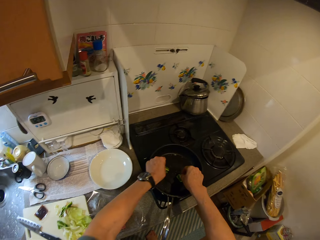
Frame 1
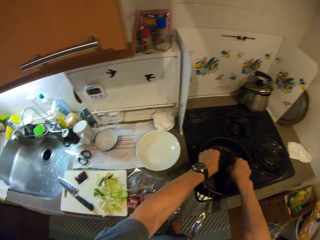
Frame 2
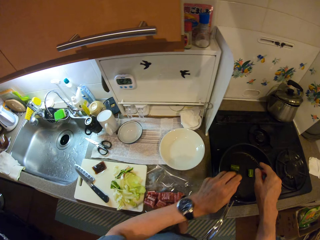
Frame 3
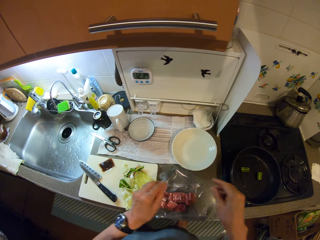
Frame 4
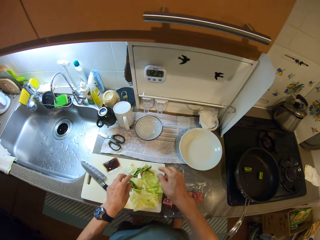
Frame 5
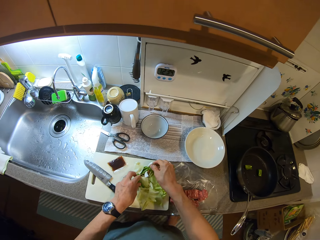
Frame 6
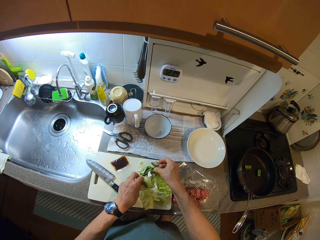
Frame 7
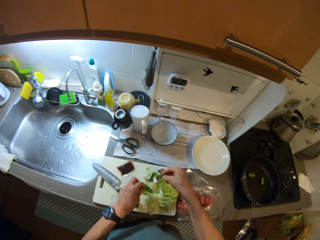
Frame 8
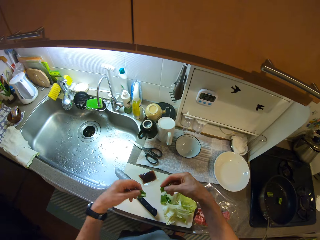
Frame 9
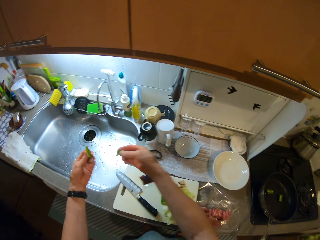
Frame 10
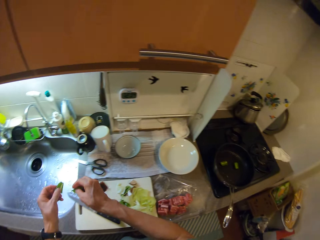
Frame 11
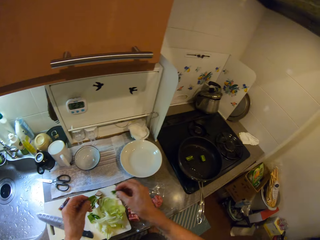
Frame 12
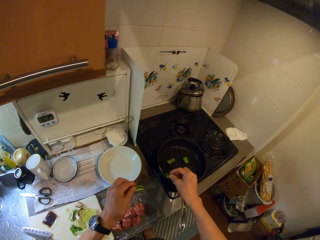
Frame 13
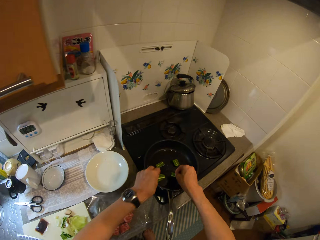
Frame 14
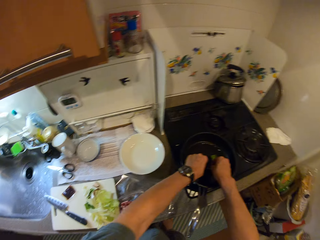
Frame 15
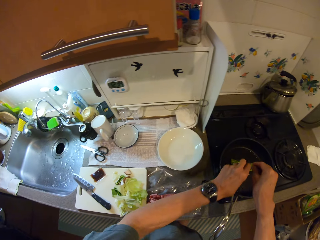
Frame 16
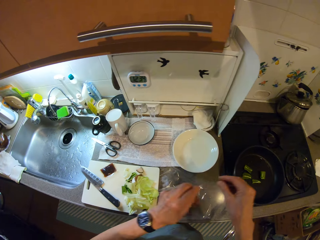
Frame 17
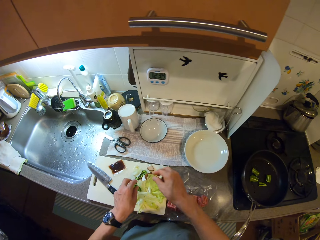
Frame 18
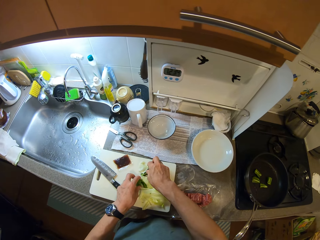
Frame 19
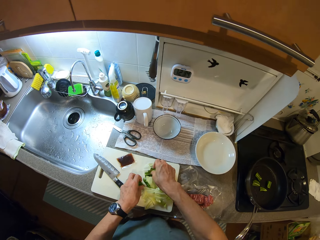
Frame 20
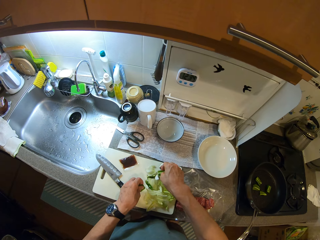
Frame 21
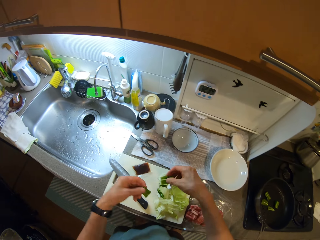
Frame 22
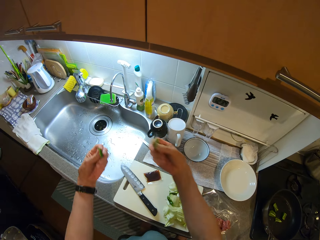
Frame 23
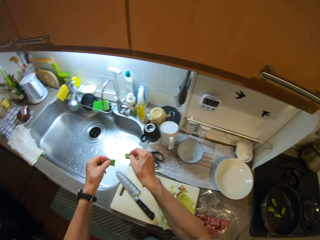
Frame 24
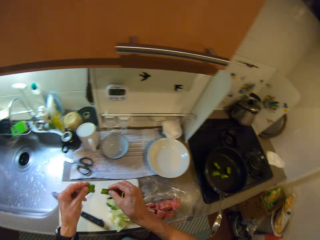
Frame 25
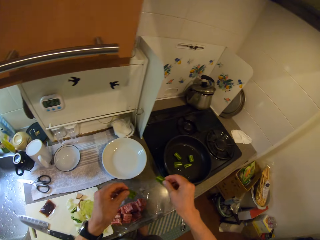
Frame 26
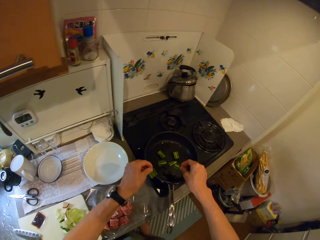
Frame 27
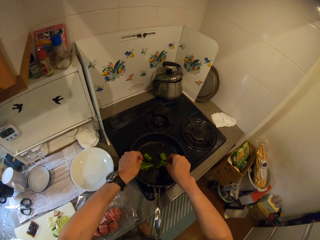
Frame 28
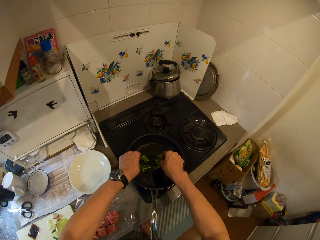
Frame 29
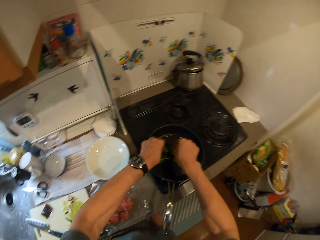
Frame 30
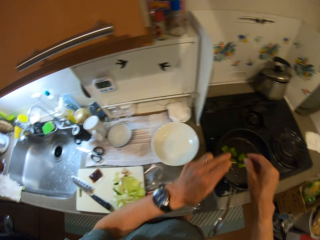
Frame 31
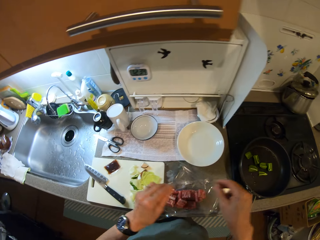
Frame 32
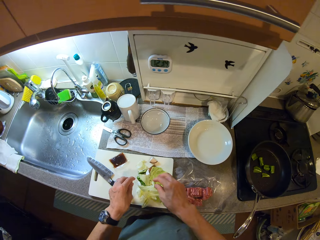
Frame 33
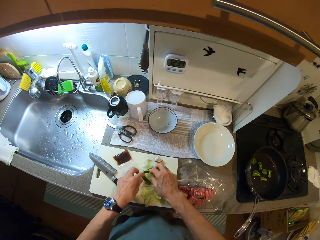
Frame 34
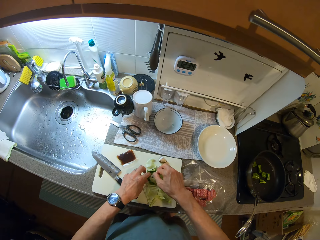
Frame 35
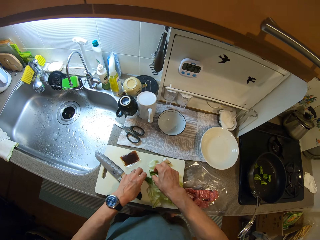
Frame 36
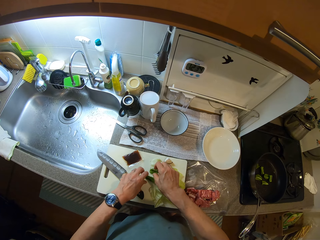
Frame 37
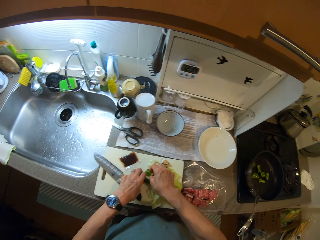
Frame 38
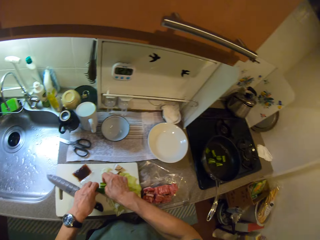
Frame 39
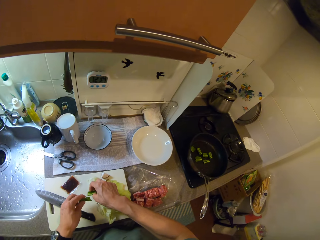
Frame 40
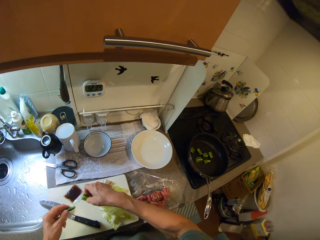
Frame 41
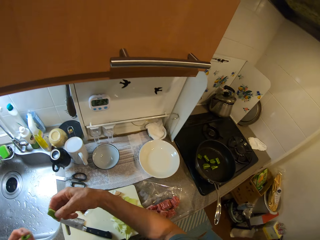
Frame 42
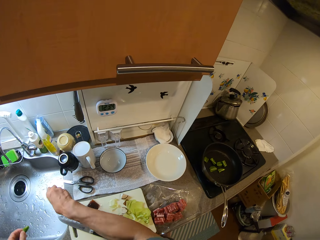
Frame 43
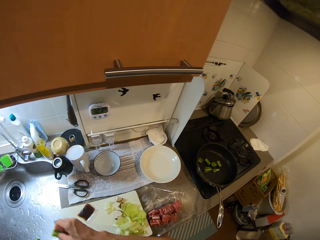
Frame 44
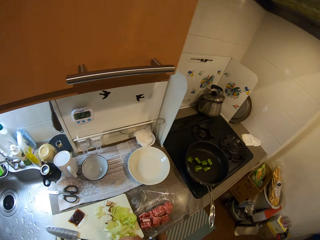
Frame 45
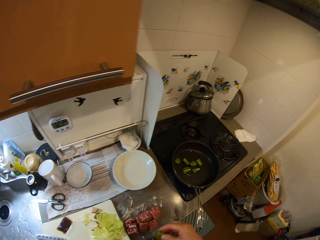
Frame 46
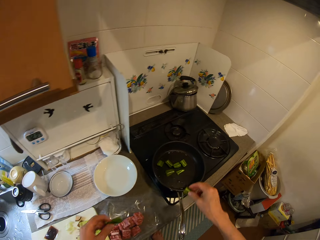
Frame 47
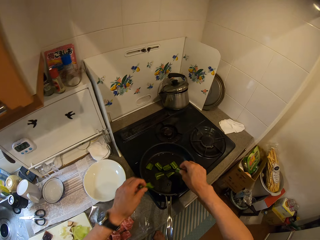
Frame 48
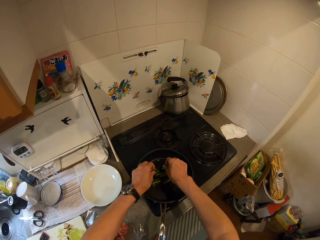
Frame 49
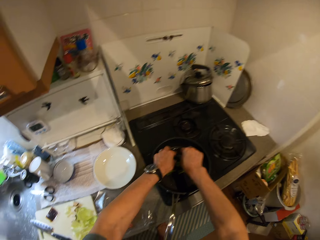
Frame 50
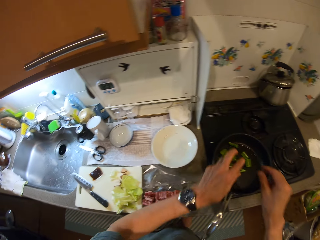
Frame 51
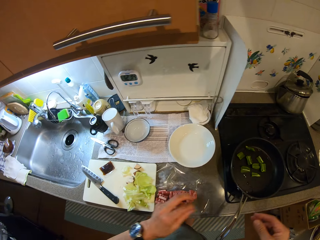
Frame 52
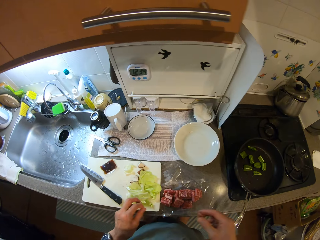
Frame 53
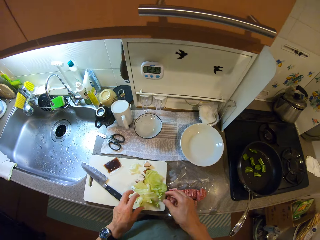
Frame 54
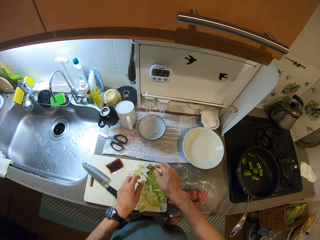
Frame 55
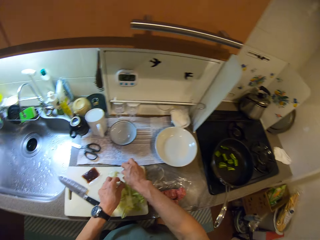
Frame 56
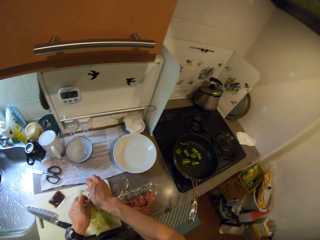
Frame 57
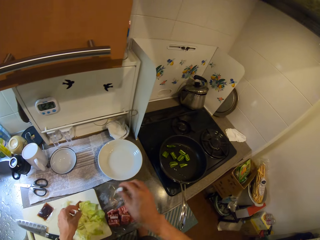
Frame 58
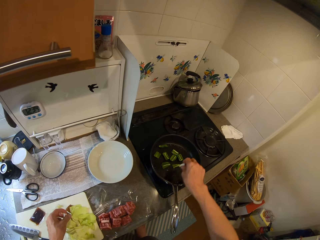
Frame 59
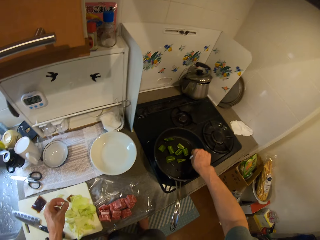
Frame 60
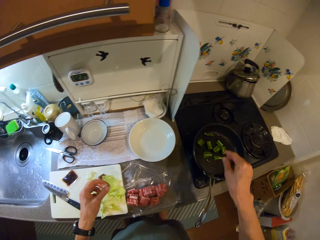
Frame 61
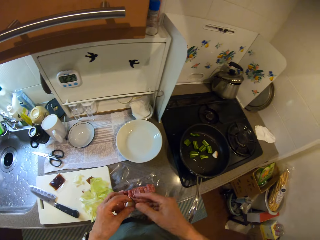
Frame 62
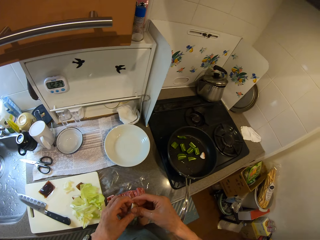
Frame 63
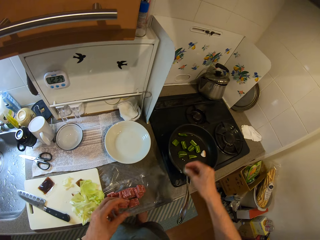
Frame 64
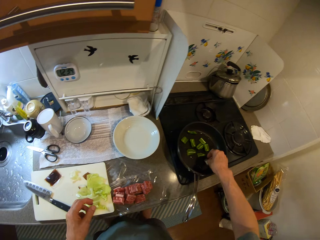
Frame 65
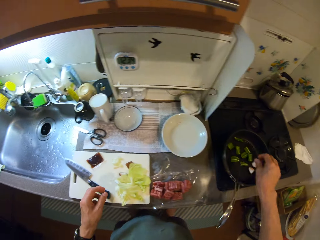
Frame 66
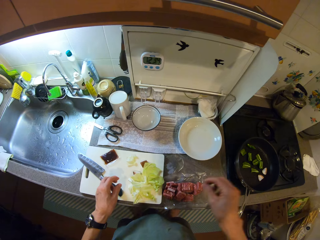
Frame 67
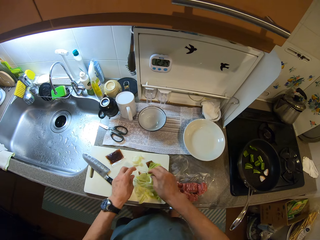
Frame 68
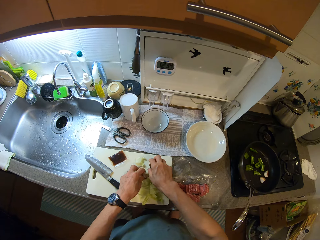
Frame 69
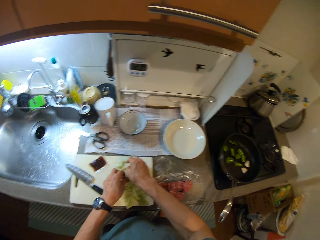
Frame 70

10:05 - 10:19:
The camera wearer takes some other celery from the board. They put the celery in the pan. They take some other celery from the board. They put the celery in the pan. They take some other celery from the board. They put the celery in the pan. They take some other celery from the board. They put the celery in the pan.

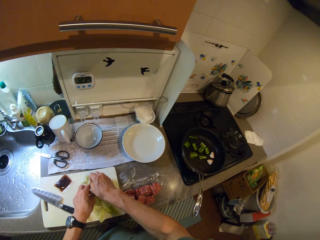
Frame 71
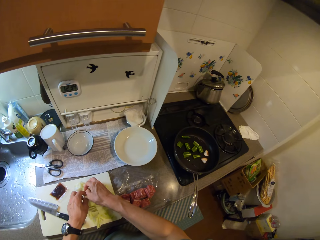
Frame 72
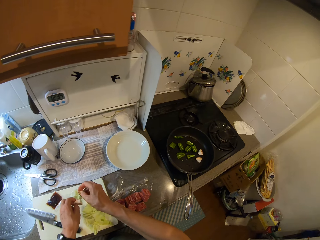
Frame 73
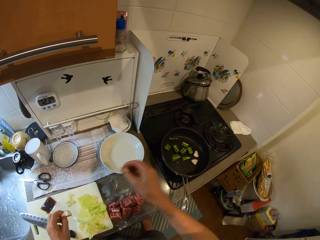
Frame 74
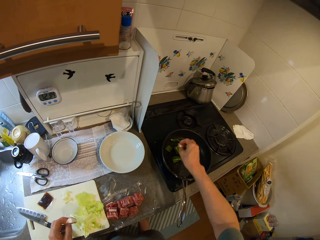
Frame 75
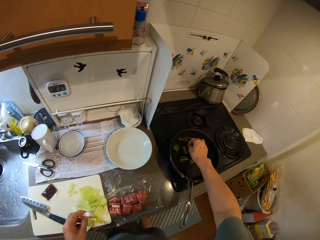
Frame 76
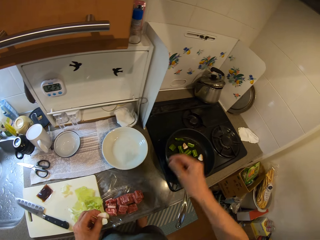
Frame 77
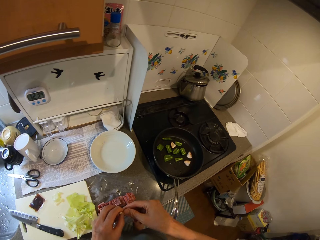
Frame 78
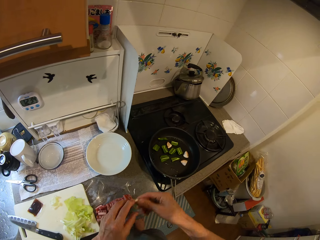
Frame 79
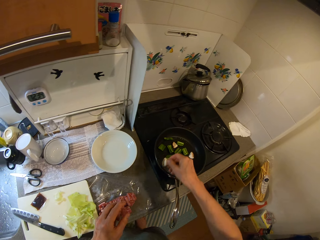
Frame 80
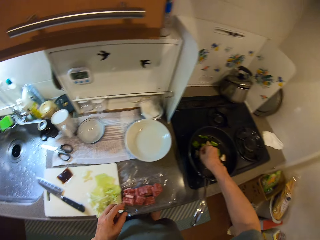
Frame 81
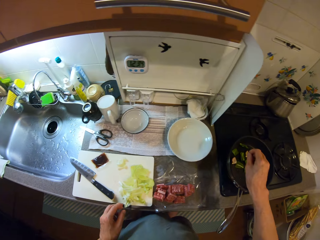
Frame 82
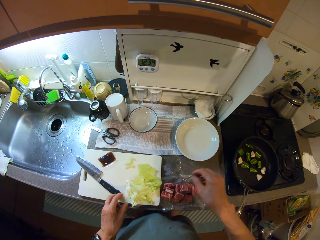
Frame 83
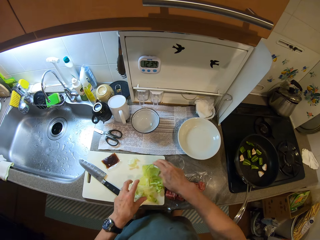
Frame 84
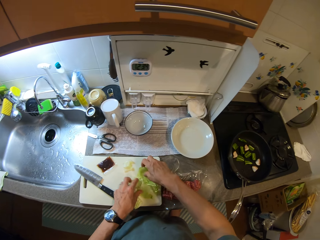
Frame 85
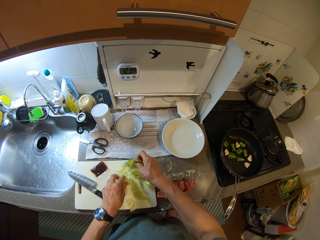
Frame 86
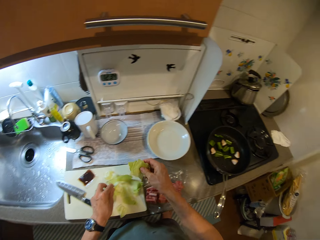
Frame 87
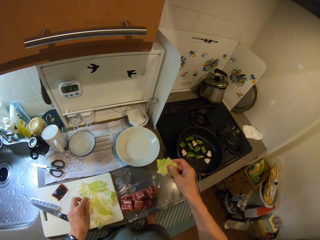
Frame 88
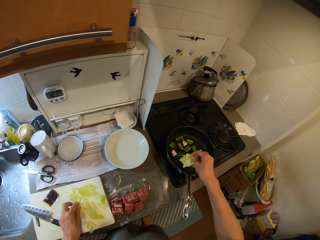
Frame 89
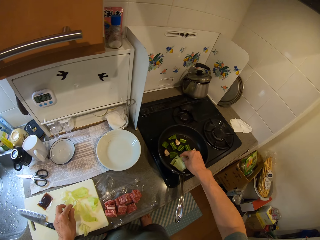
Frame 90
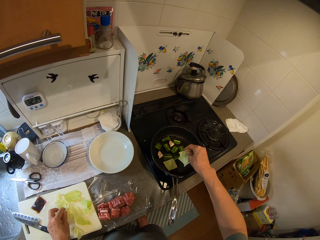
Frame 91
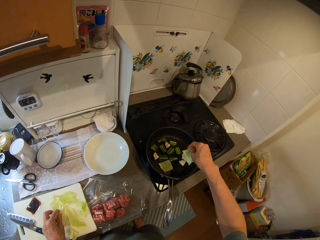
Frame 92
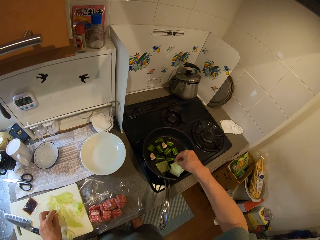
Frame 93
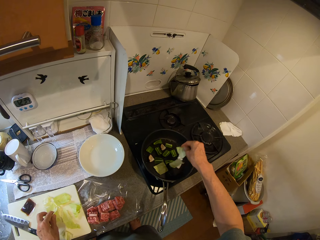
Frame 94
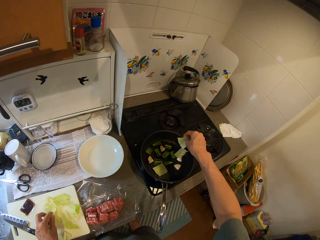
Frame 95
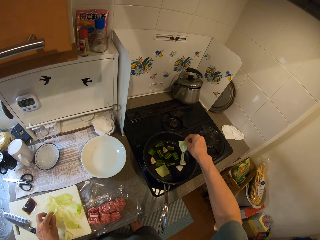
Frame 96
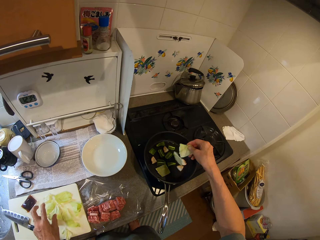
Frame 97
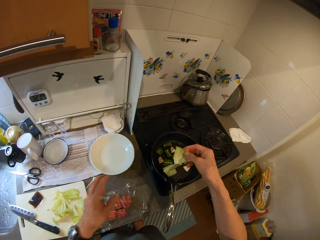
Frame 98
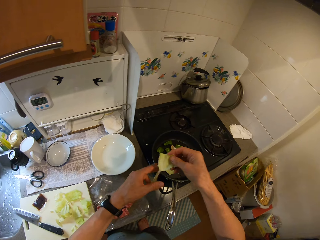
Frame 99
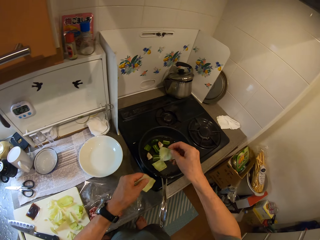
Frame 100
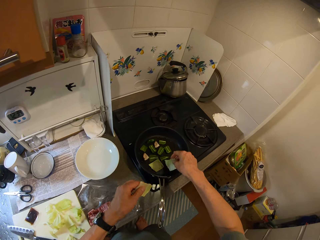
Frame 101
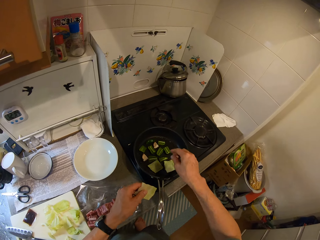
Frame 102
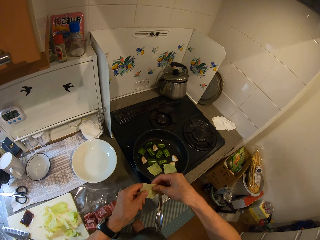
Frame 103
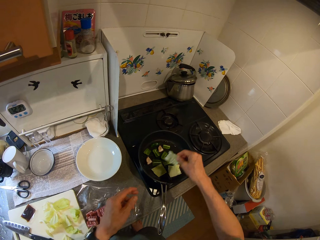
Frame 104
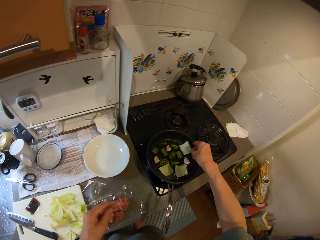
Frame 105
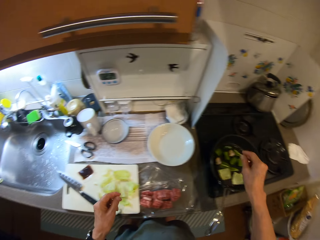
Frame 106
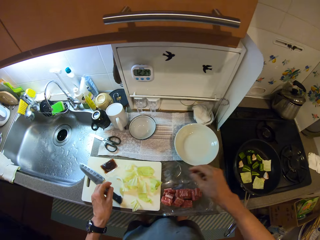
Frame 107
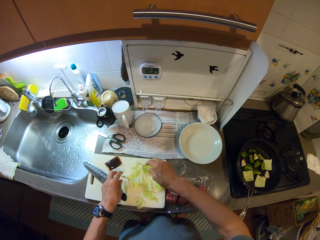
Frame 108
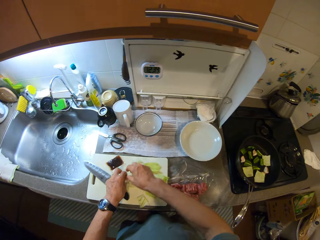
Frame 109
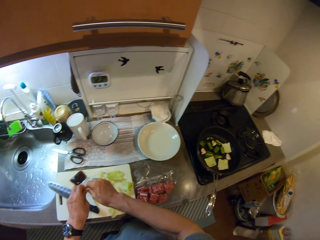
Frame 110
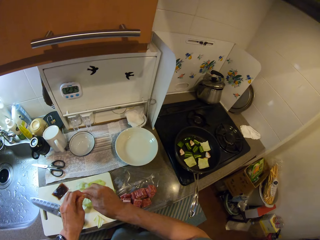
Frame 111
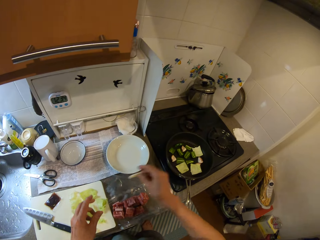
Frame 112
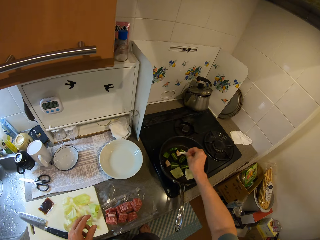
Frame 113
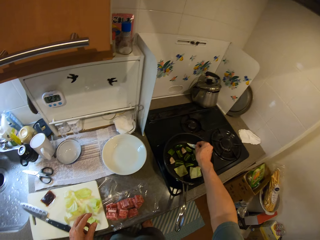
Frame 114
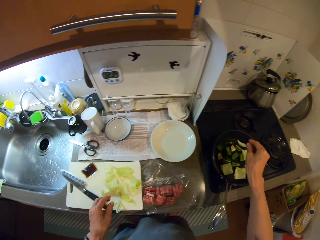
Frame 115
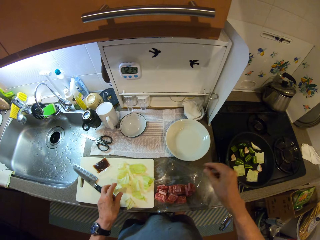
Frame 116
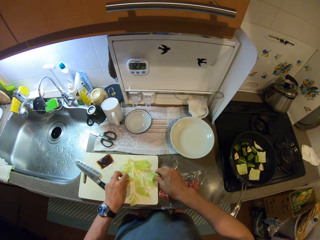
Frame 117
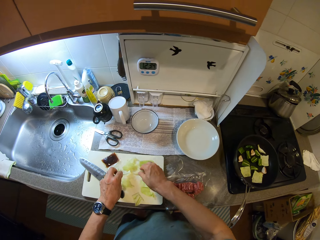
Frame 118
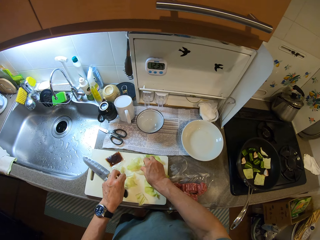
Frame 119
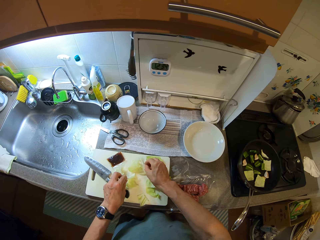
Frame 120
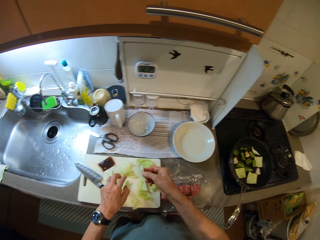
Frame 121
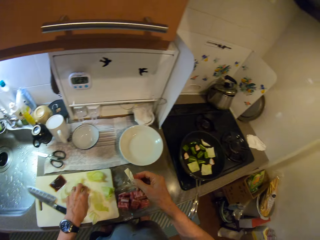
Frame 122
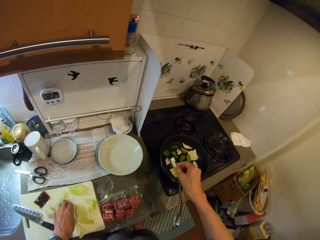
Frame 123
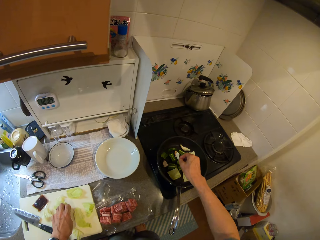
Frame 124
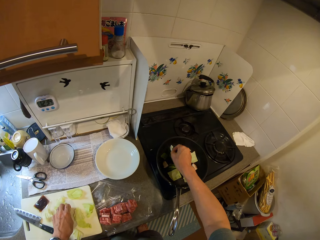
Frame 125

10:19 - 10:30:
The camera wearer takes some other celery from the board. They put the celery in the pan. They take some cabbage from the board. They put the cabbage in the pan. They take some cabbage from the board. They put the cabbage in the pan. They take some cabbage from the board.
